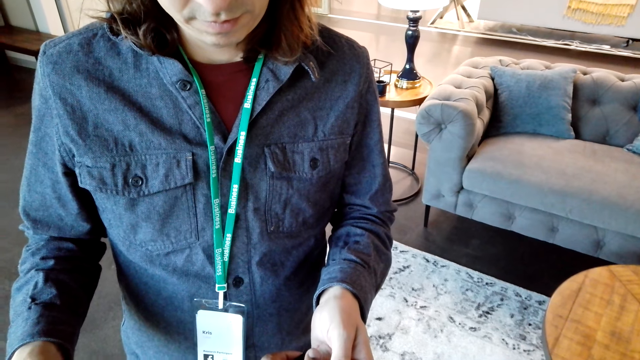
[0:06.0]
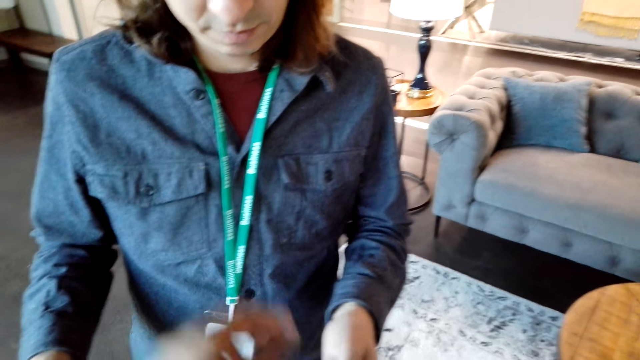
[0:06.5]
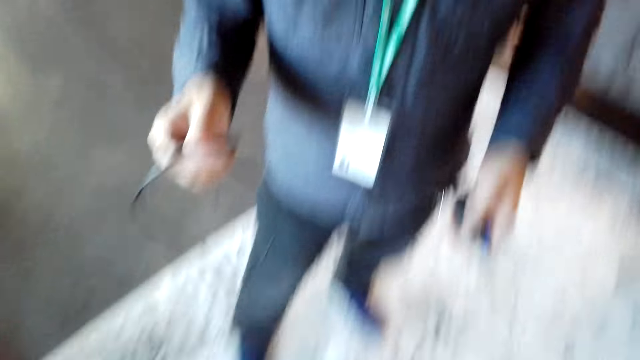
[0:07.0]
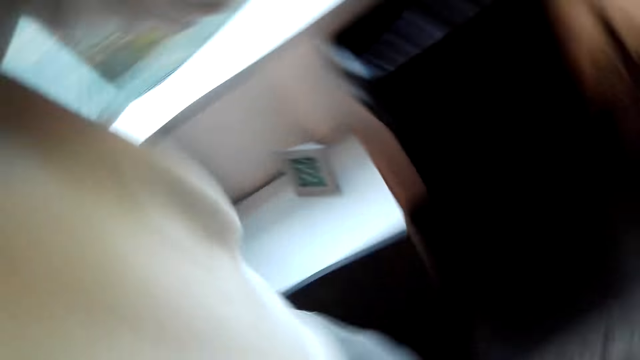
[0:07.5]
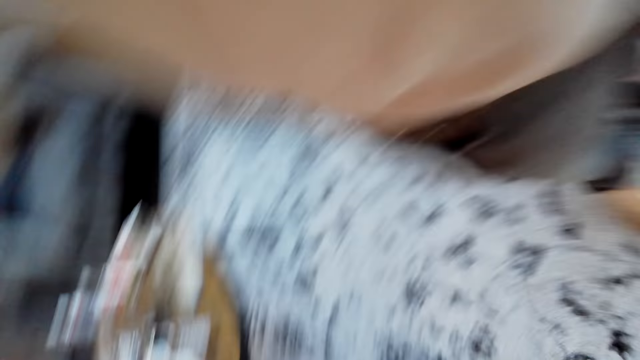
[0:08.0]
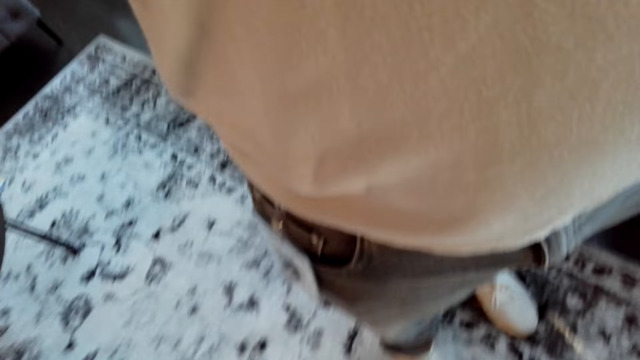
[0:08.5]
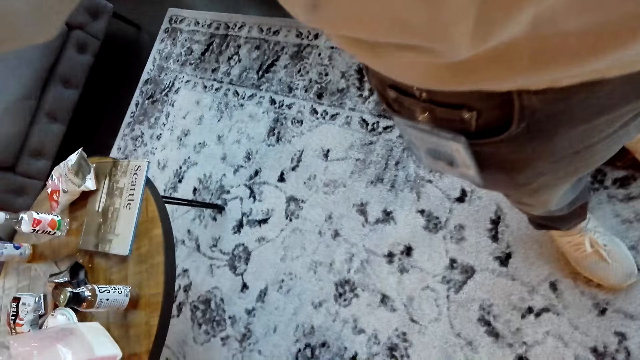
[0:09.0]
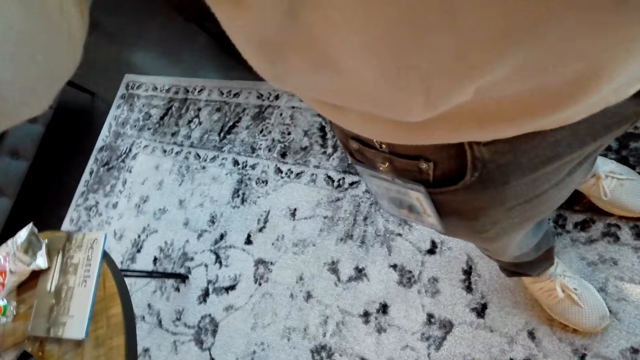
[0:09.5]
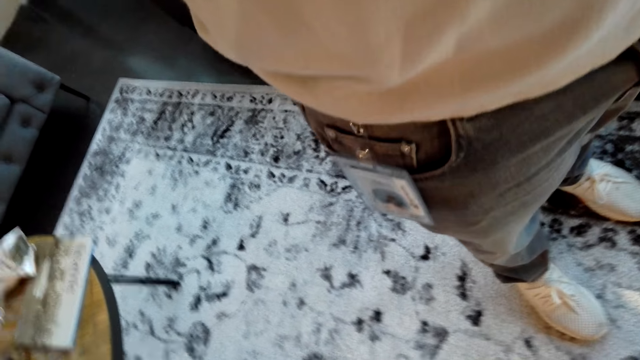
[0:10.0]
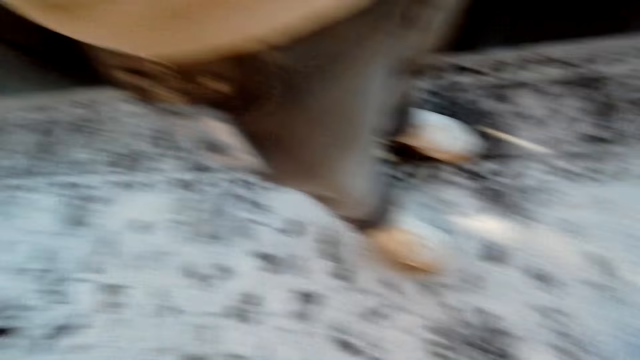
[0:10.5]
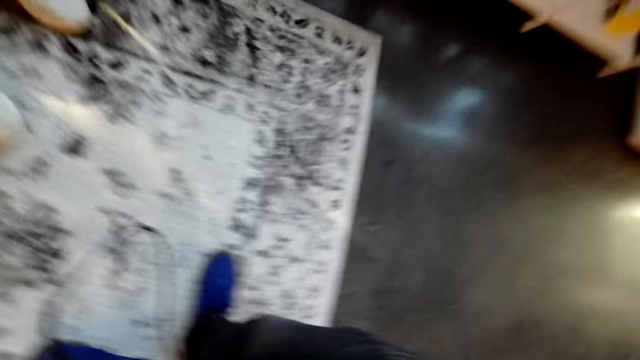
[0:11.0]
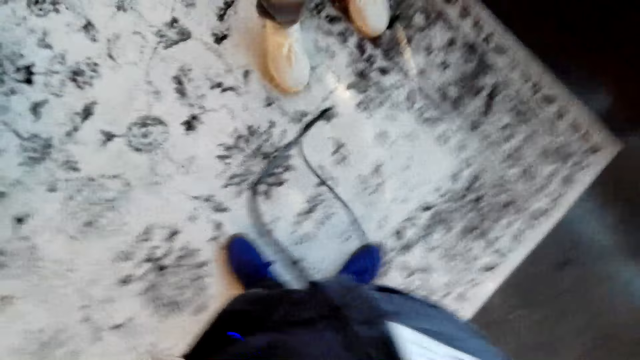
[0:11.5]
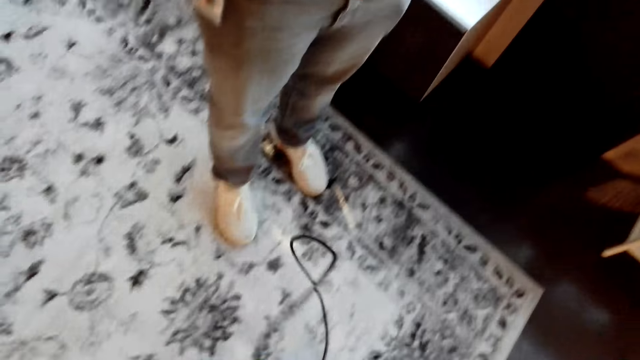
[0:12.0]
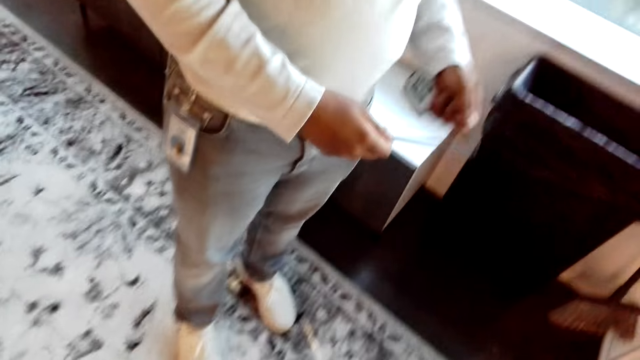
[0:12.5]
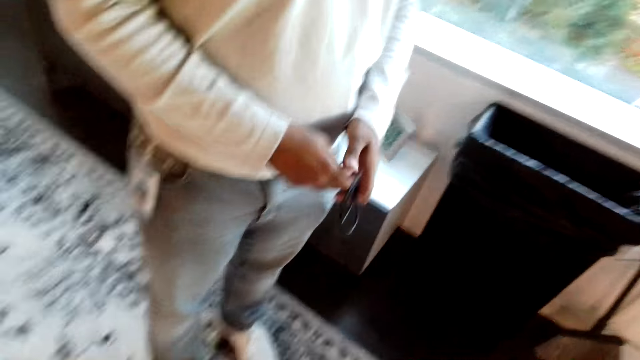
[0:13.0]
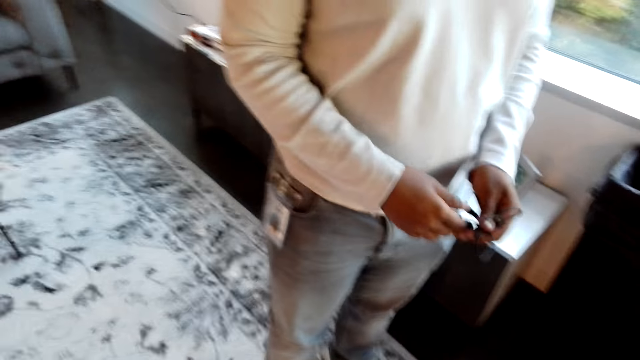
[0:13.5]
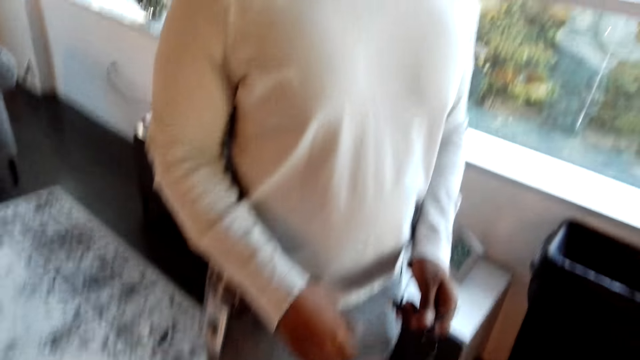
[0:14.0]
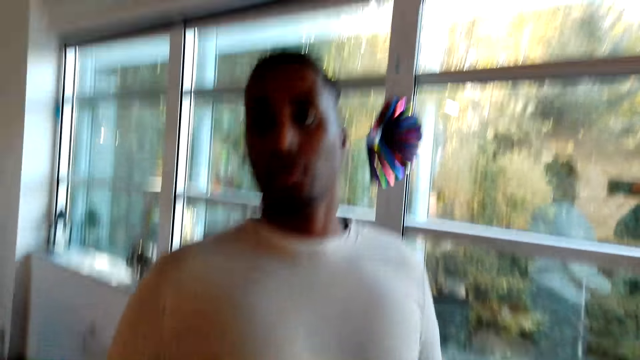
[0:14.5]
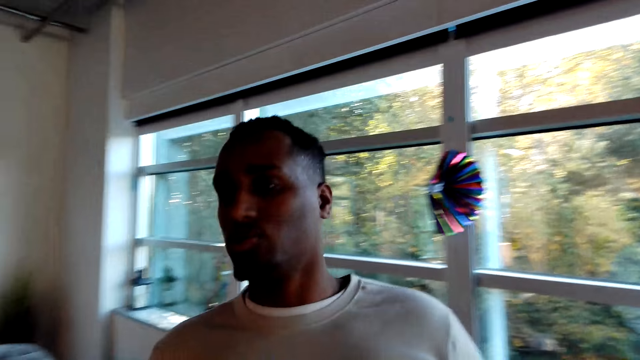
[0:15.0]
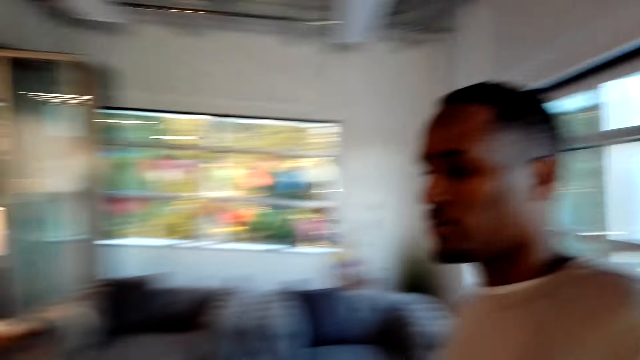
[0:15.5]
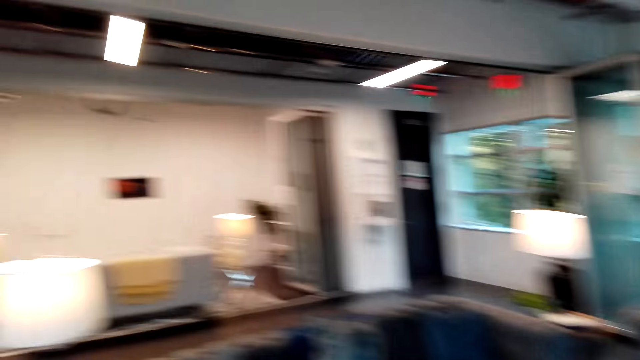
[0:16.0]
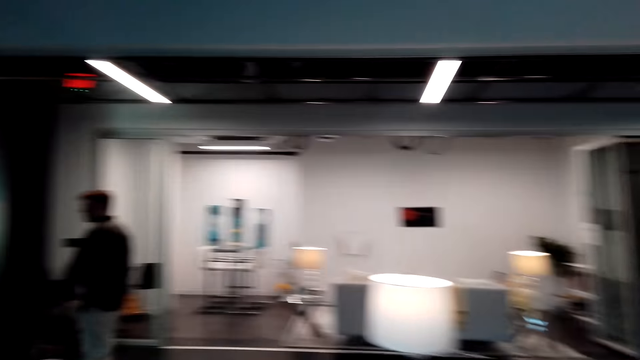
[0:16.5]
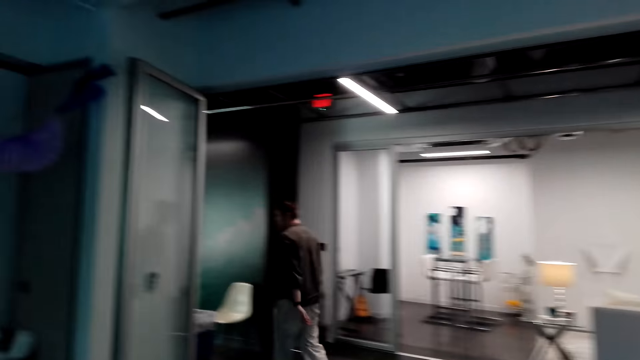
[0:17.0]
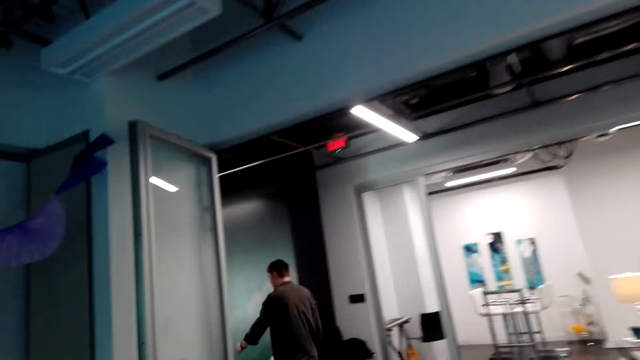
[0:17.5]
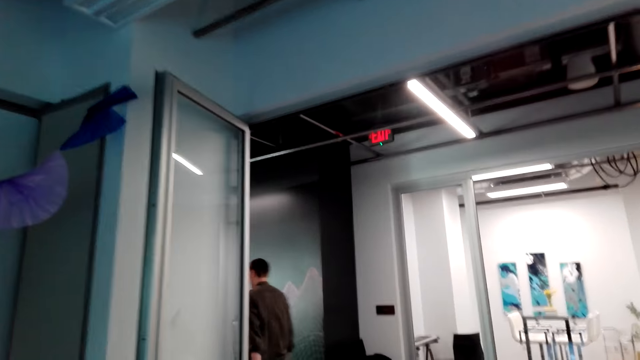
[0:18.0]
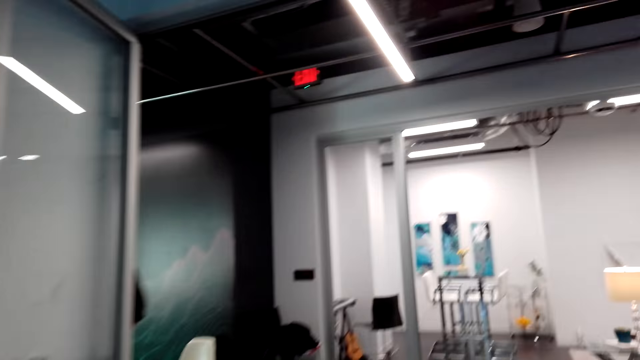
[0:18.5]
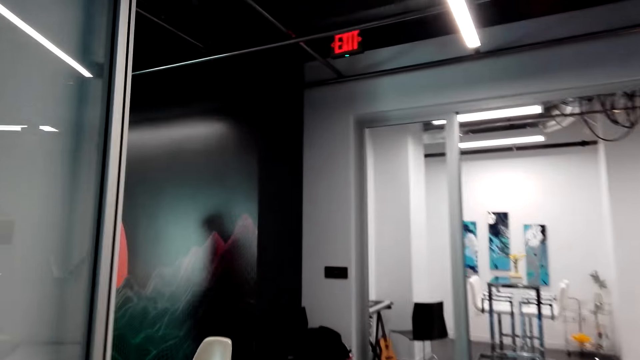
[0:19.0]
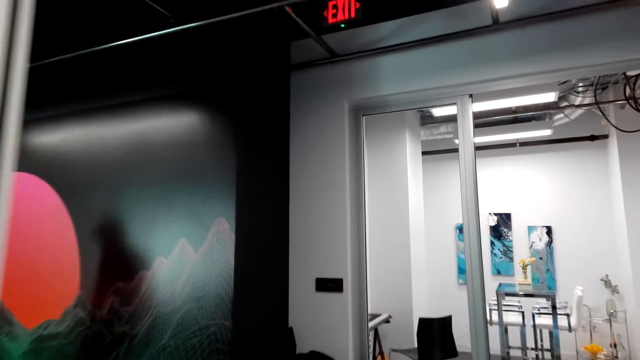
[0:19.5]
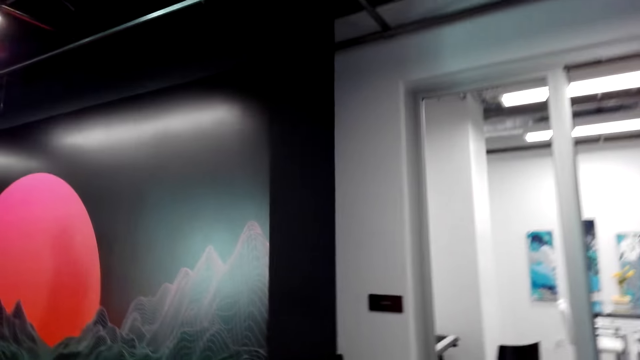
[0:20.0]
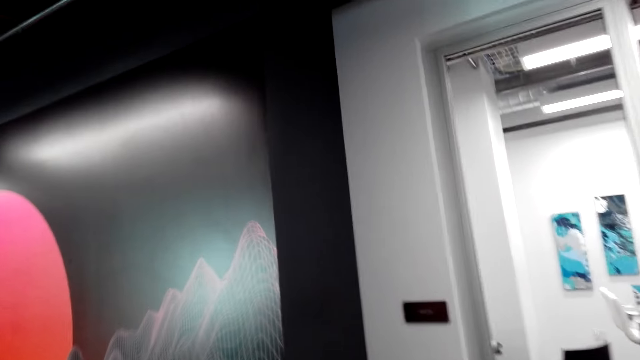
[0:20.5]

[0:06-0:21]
The camera wearer moves a hand. They move around. They adjust the camera. A man does something. The camera wearer looks around. The man holds something. The camera wearer talks to the man. The man looks around and walks around the room. The camera wearer walks around.

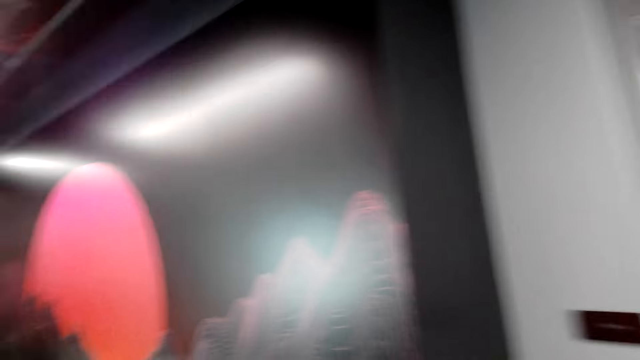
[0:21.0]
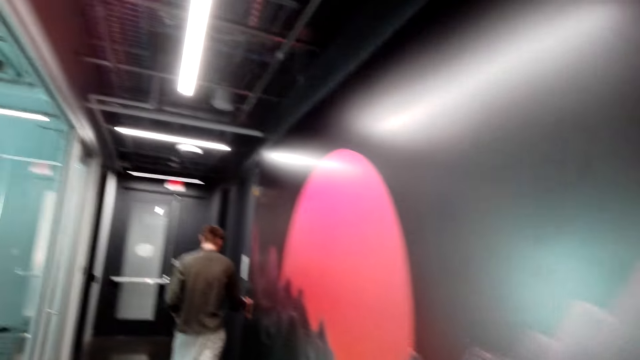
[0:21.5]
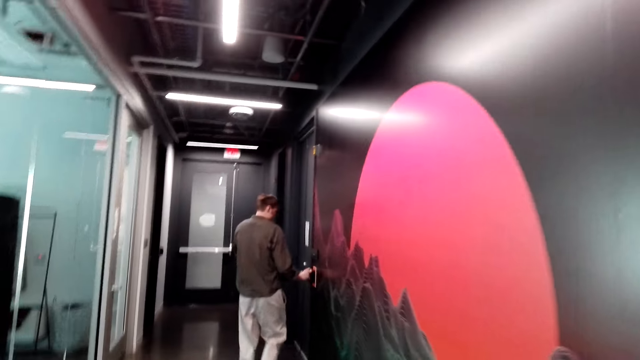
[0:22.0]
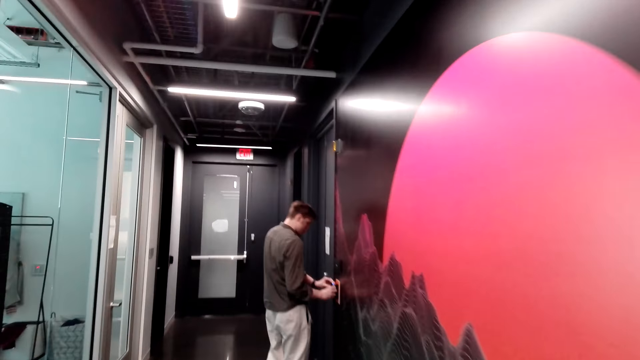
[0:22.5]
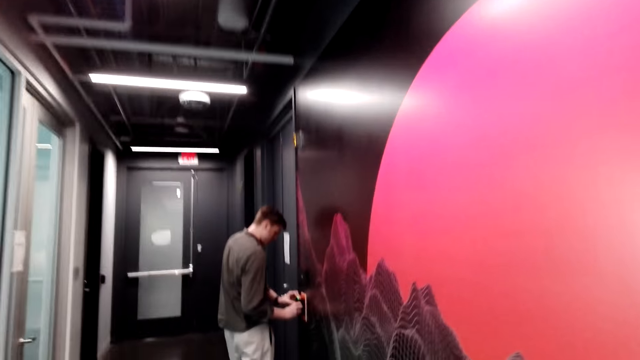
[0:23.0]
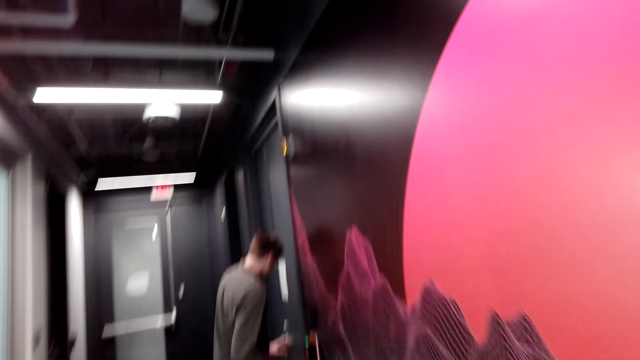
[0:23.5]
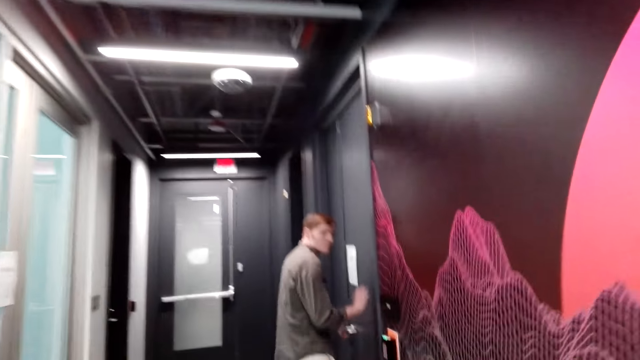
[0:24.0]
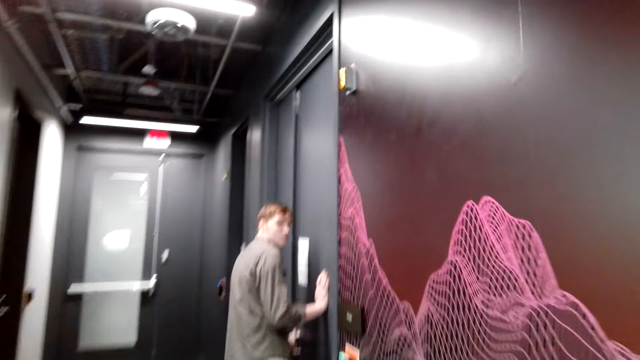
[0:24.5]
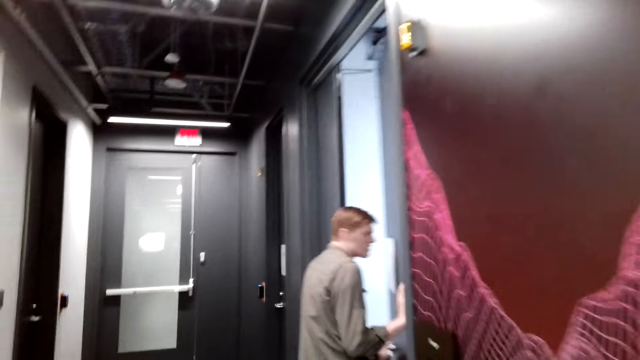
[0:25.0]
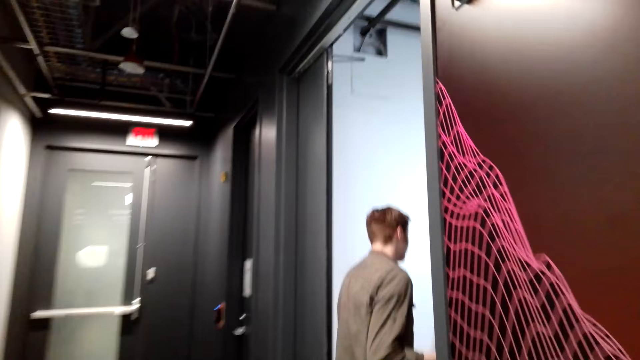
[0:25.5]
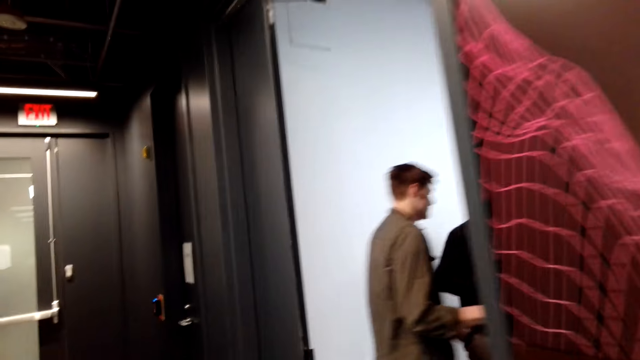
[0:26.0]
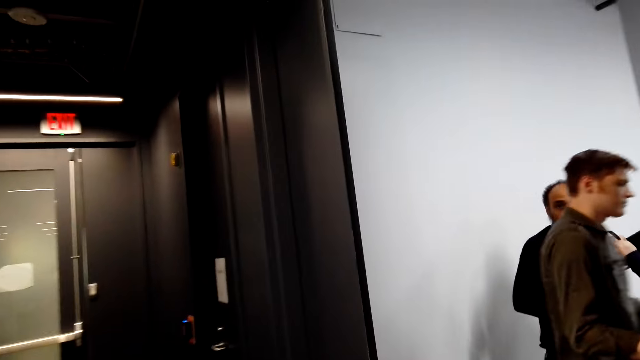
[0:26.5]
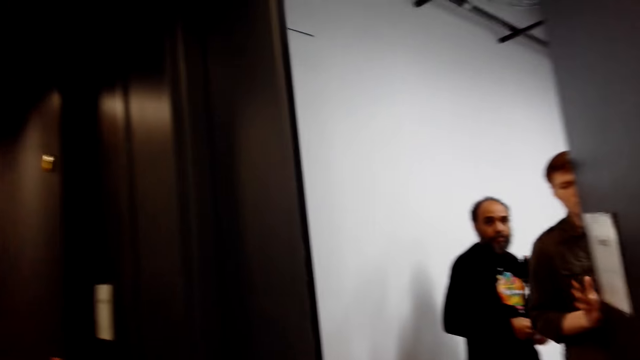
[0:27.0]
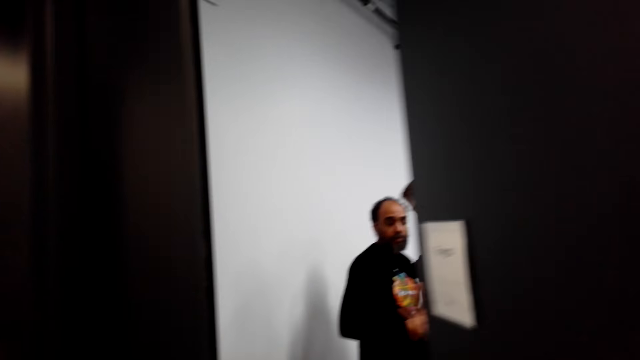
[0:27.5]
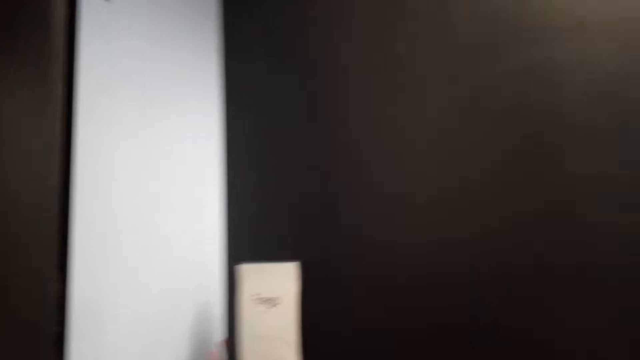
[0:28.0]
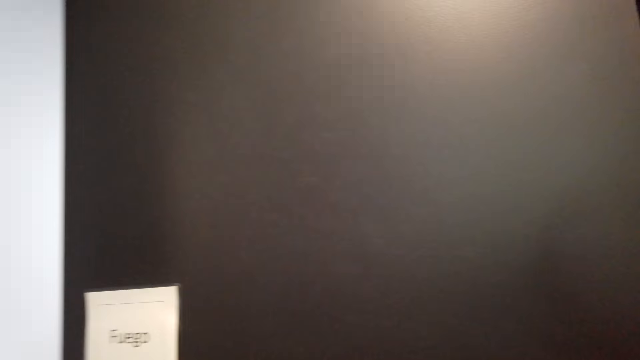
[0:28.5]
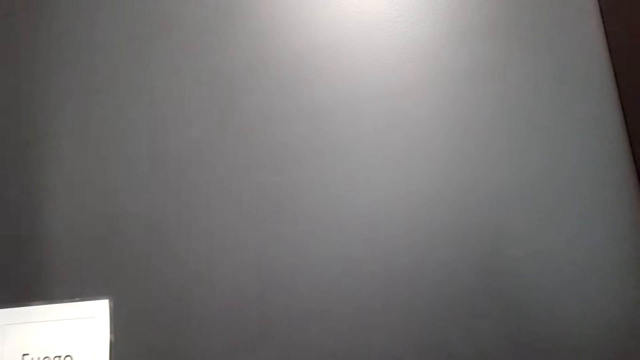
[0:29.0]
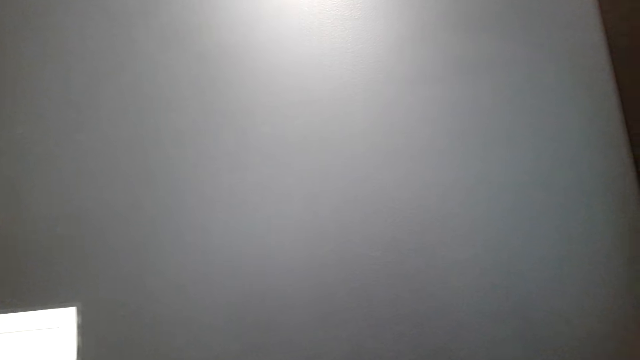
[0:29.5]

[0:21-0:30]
The camera wearer looks around. They move around the room.
